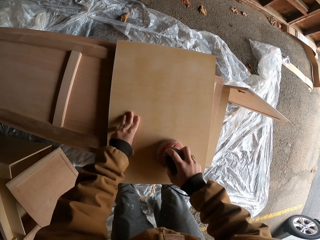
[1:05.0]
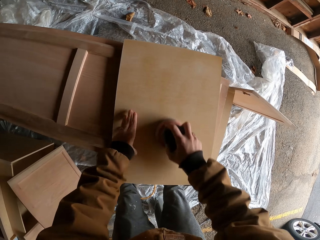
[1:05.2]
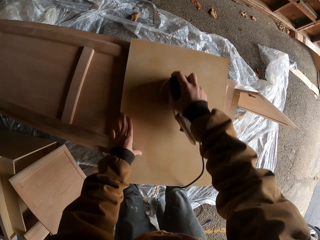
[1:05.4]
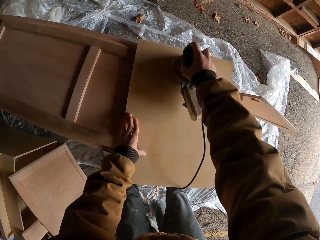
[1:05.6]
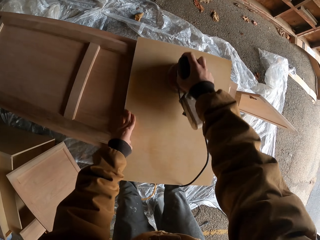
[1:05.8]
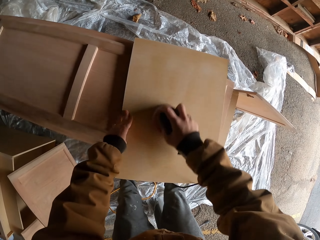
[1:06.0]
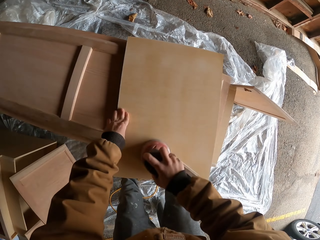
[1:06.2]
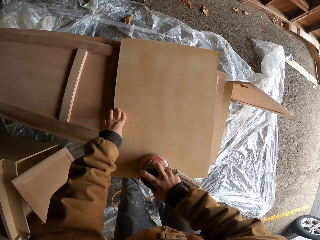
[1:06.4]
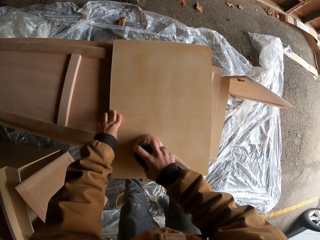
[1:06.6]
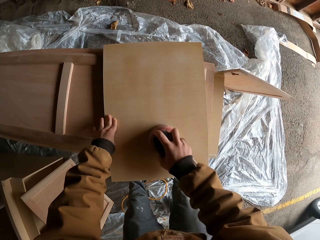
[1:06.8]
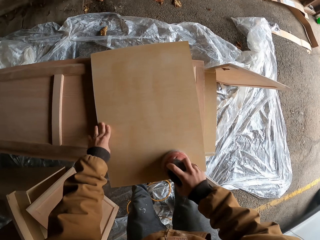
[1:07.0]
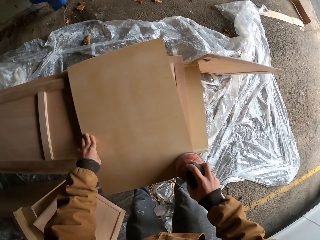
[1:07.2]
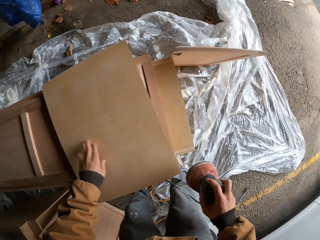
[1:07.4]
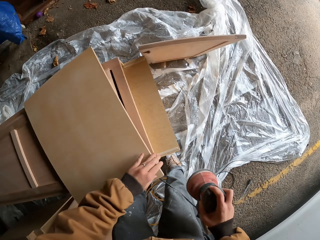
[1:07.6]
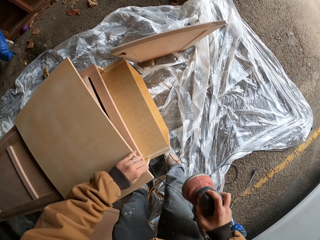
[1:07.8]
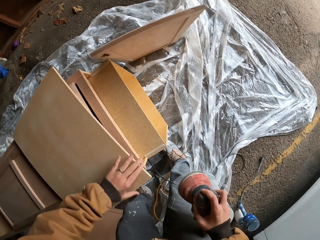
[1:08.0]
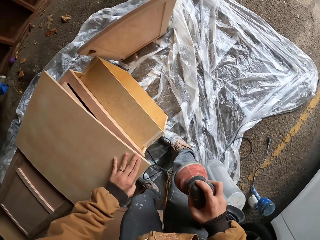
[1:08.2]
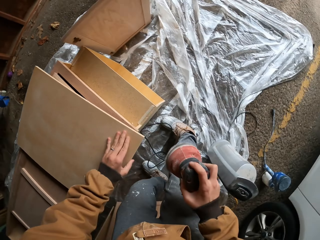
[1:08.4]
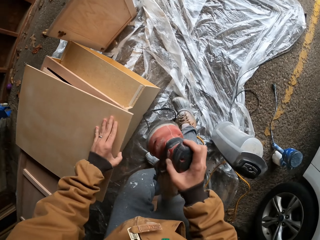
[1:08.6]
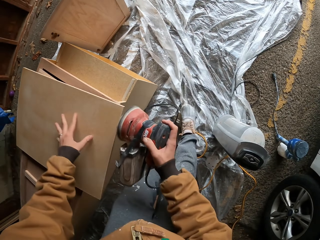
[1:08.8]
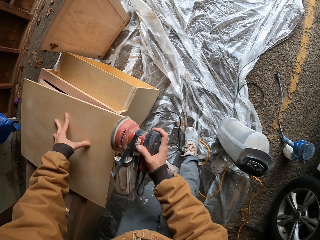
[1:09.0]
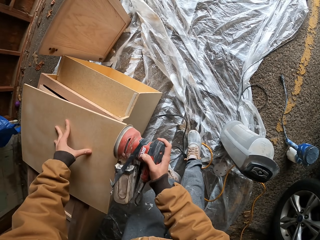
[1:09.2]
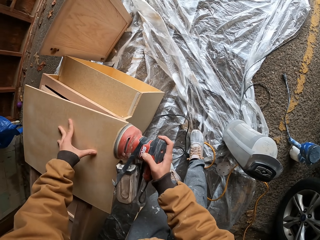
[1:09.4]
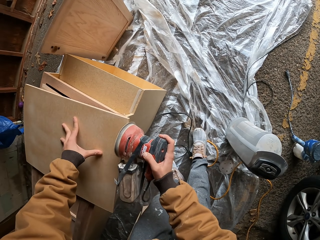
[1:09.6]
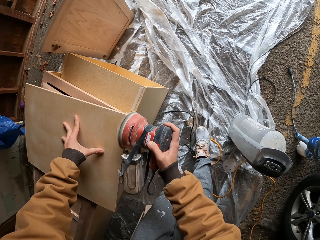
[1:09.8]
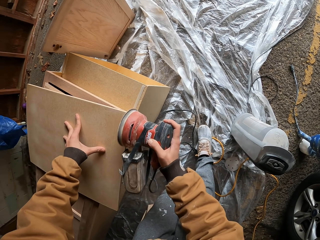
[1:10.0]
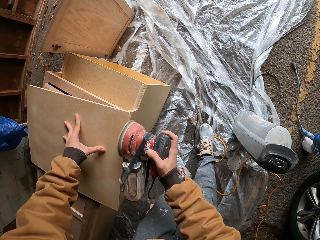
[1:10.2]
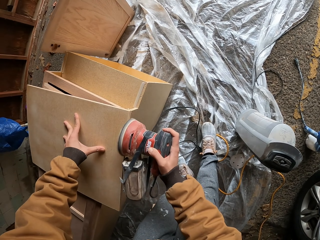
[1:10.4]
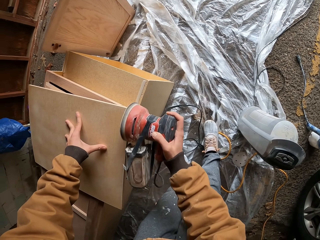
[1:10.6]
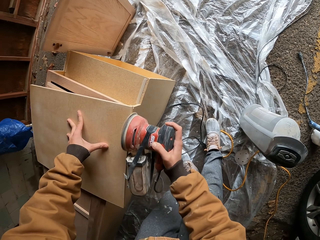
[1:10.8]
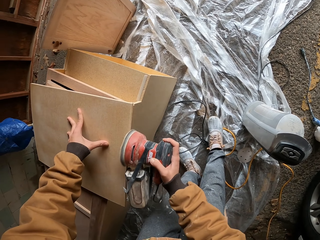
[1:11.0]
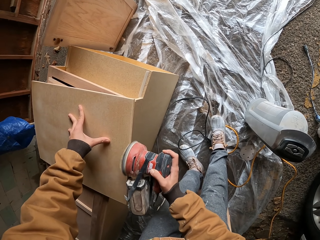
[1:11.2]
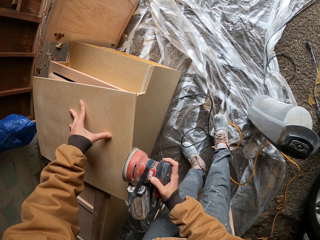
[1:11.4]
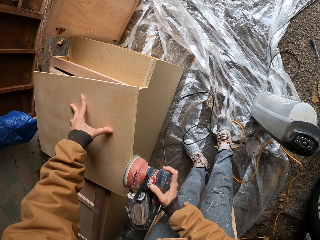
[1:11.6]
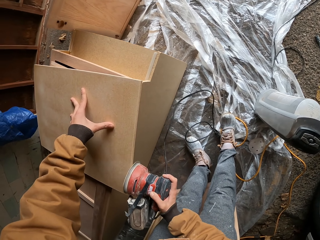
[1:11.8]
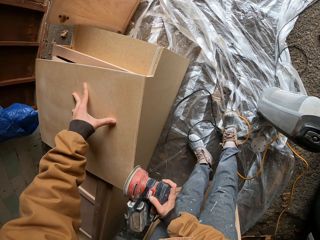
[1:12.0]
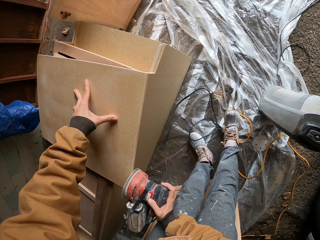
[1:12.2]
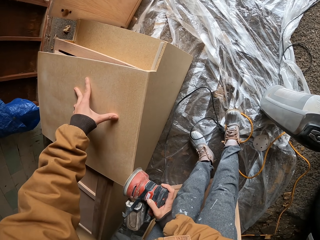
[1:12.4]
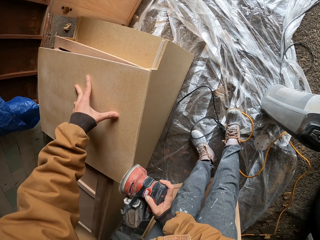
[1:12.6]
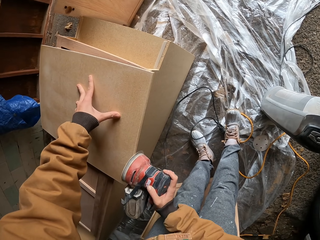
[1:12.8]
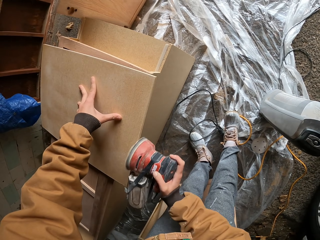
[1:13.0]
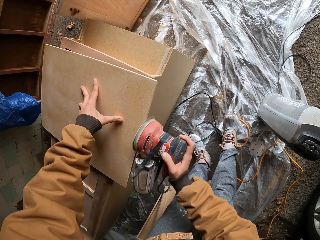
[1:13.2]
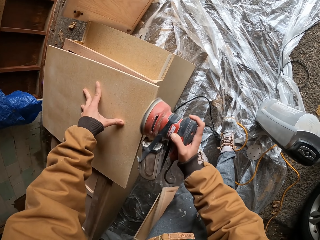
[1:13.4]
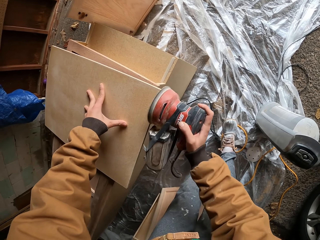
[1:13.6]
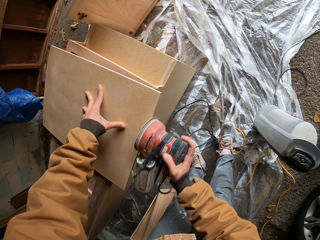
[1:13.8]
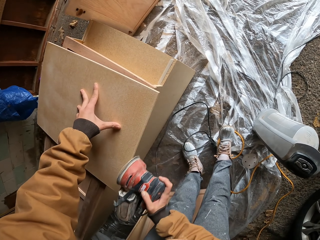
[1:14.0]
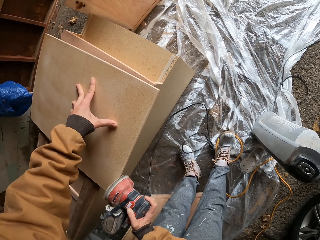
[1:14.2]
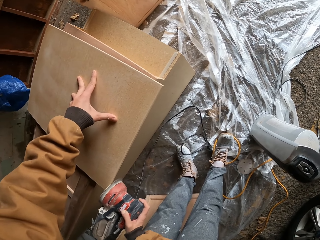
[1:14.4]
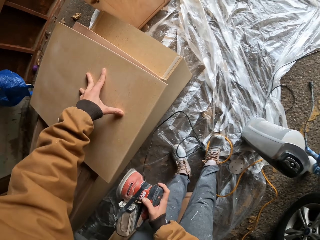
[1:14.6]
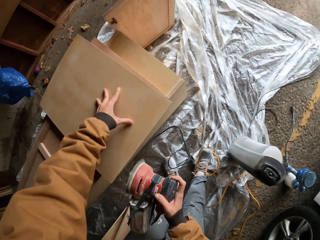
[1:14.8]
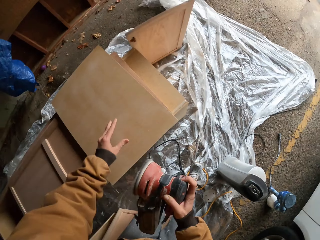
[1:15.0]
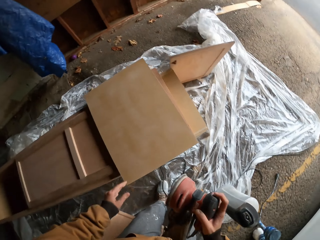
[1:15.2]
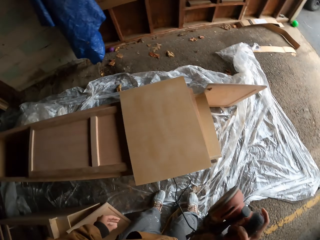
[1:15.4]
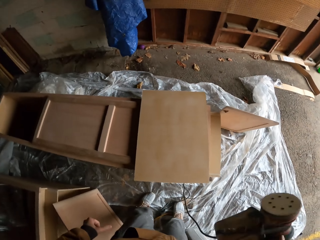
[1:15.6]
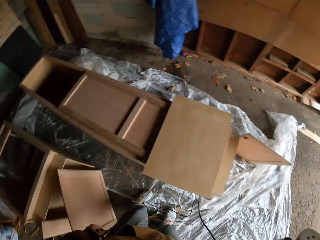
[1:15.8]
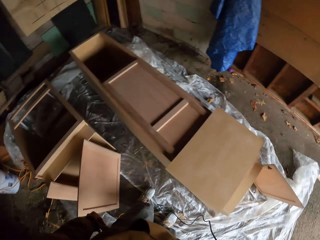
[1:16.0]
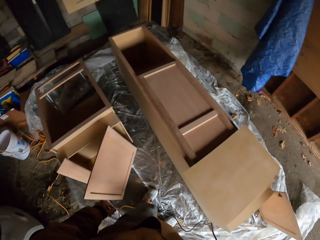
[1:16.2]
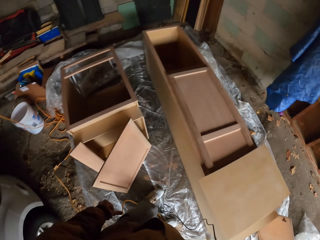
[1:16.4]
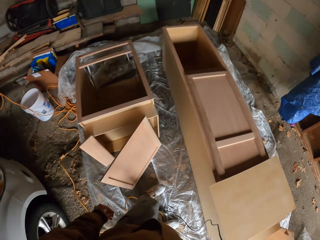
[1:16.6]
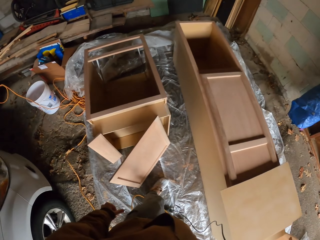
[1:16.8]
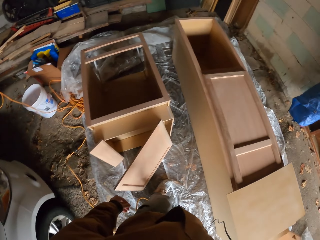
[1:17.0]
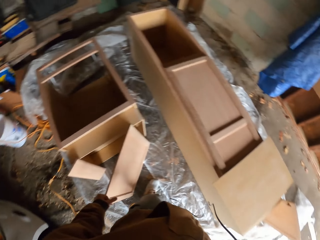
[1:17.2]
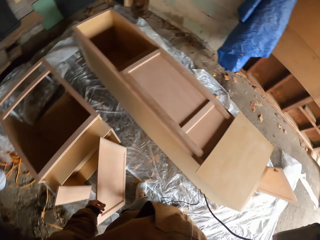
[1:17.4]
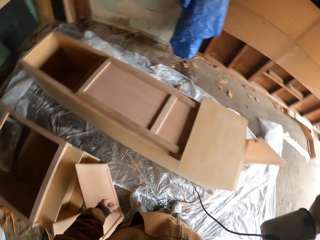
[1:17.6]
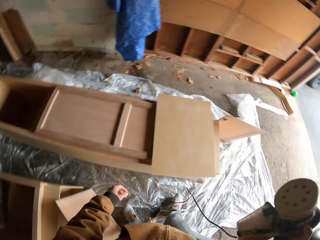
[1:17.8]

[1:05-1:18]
The camera wearer touches the wood edge. They polish the wood. They turn around. They look around.

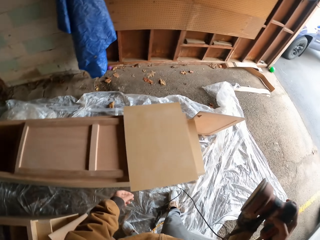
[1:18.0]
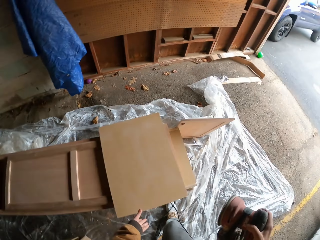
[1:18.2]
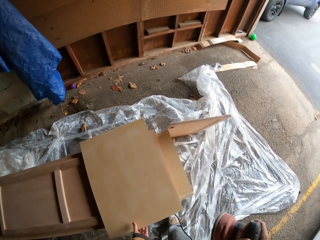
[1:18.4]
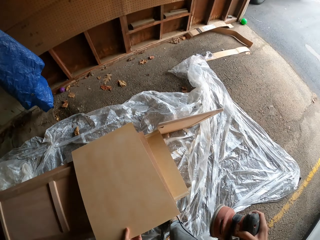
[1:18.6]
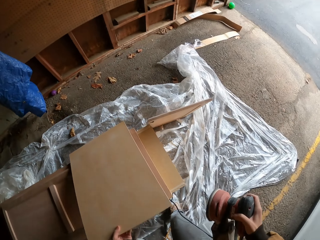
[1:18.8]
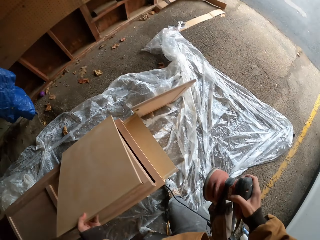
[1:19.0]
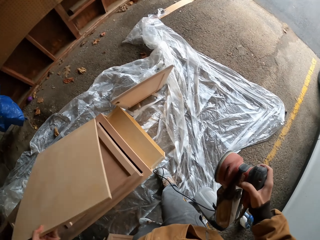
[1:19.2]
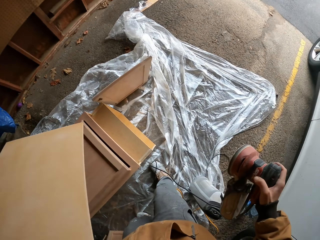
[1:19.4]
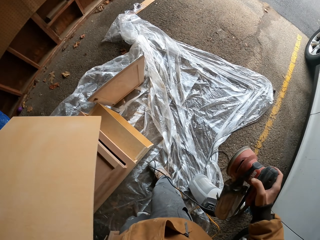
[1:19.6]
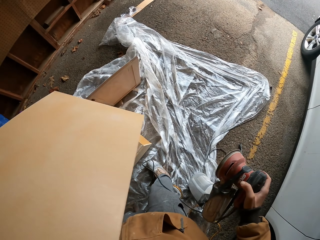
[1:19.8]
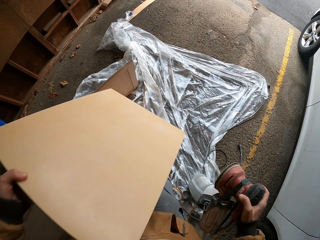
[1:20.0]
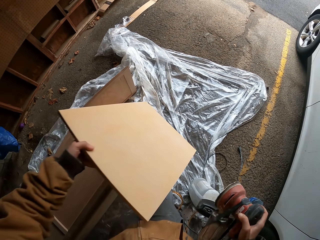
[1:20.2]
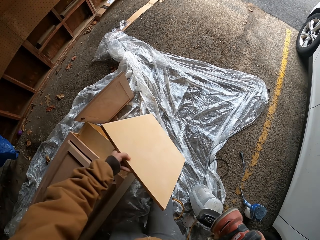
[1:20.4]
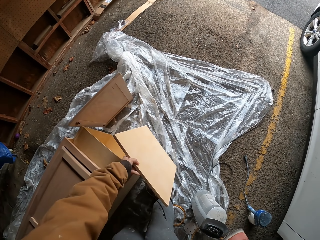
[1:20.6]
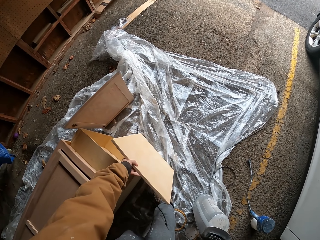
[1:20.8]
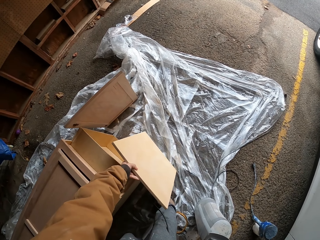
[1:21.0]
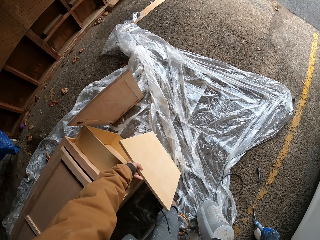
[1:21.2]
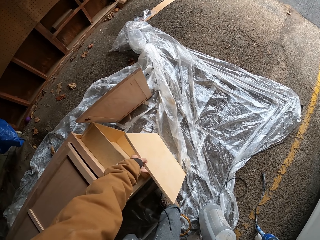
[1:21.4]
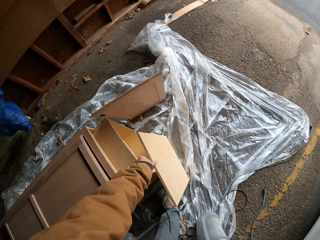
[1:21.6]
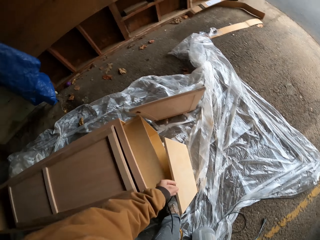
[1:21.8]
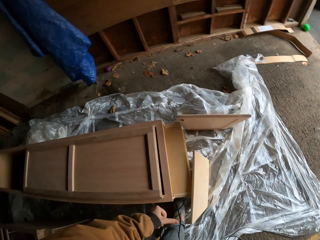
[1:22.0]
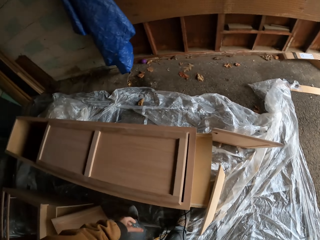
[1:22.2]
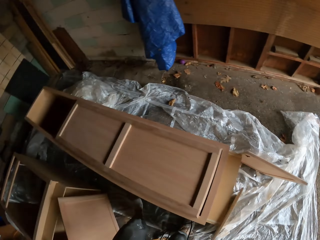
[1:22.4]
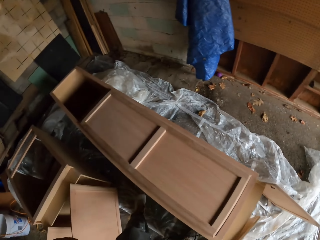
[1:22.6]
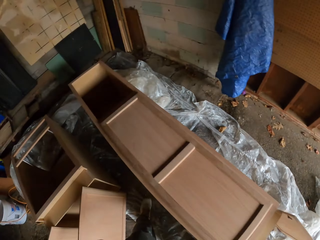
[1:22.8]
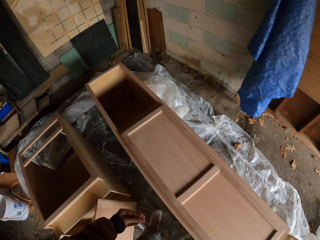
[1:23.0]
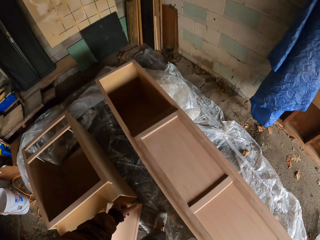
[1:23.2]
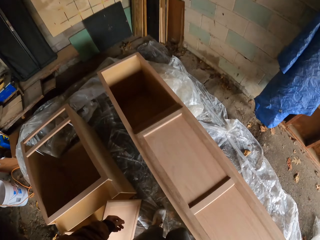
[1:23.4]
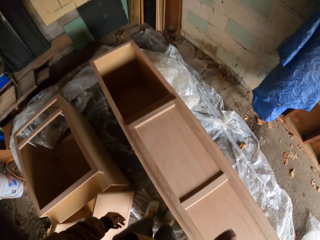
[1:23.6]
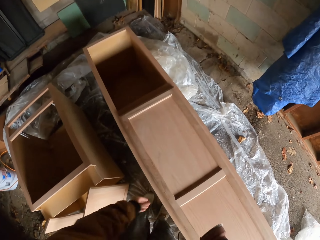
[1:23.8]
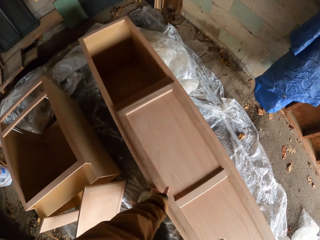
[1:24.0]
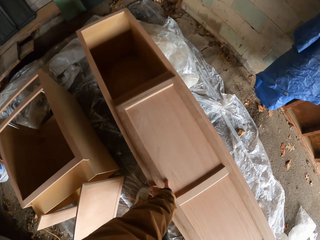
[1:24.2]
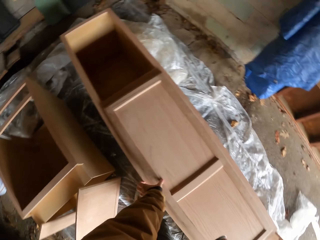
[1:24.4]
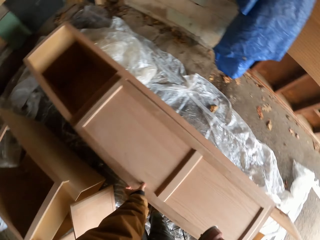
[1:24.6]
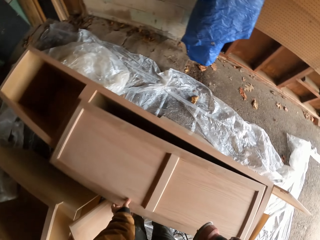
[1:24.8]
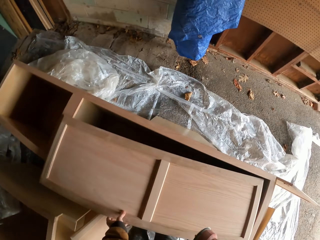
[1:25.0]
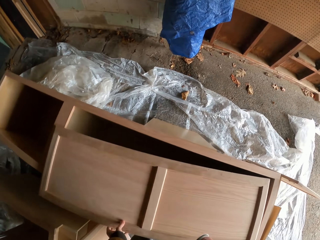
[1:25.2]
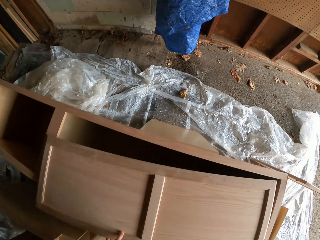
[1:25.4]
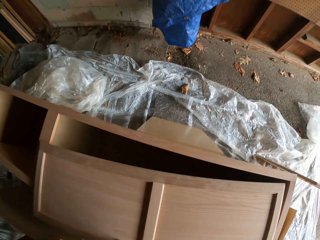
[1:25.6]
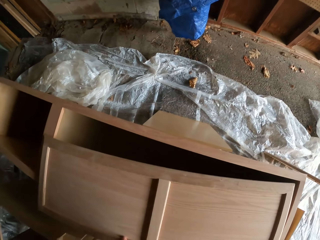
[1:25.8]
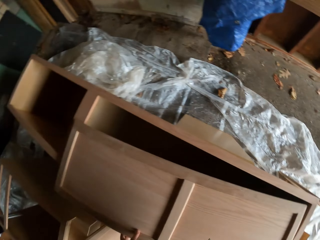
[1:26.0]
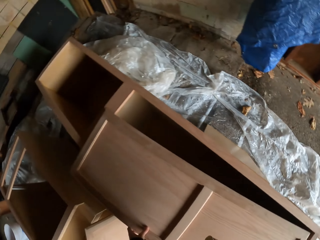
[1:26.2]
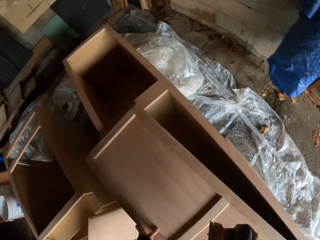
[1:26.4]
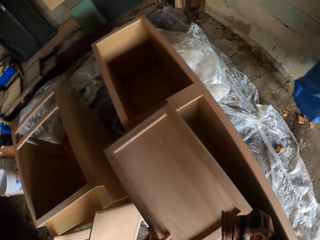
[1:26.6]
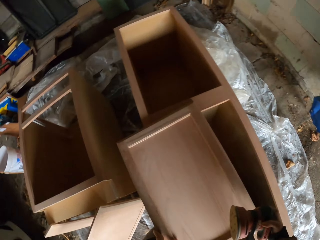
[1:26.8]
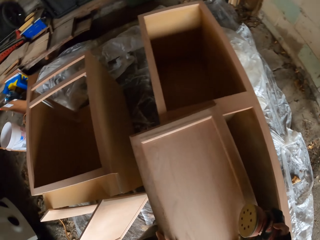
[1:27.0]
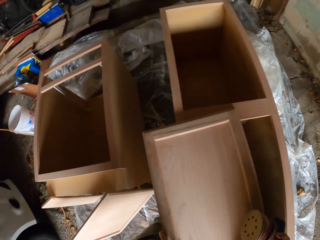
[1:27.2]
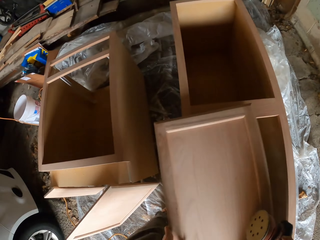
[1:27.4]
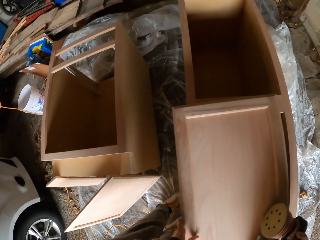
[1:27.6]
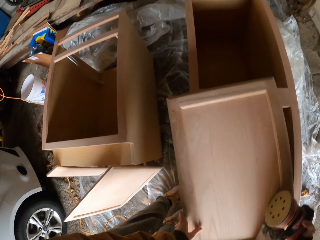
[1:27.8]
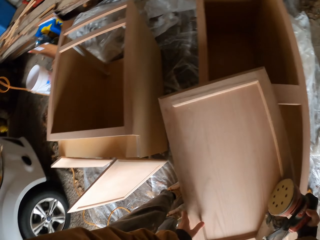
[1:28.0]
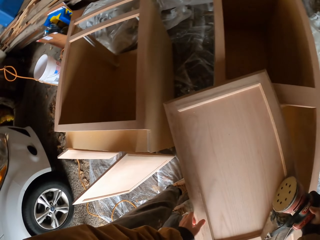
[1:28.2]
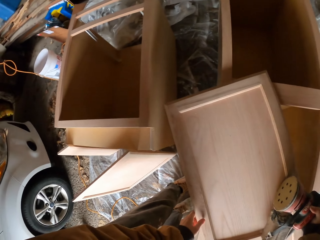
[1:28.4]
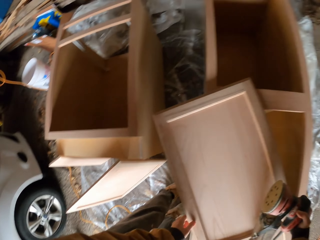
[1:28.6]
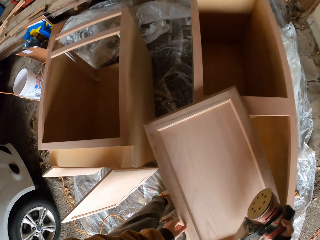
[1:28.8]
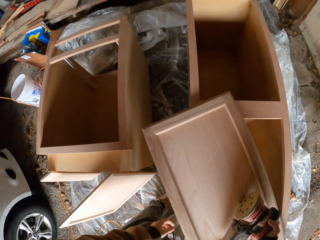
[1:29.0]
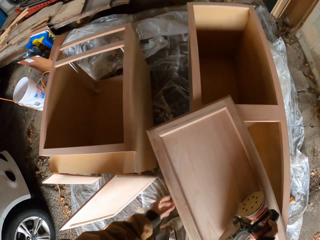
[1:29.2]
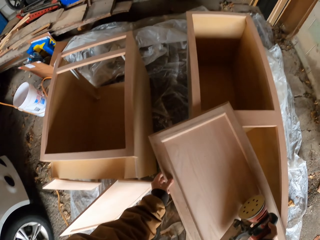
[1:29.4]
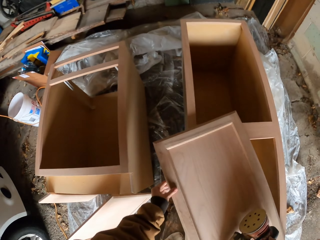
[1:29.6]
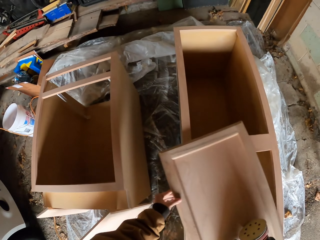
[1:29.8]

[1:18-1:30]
The camera wearer picks up the wood. They put the wood down. They look around. They open the box. They pick up and adjust the wood. They hold the wood.
